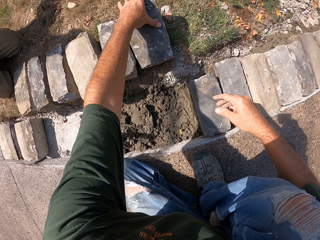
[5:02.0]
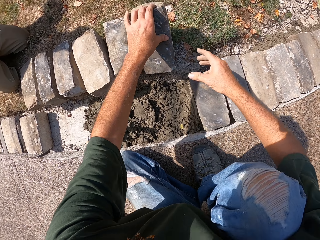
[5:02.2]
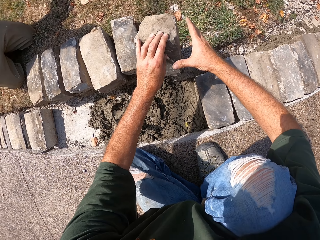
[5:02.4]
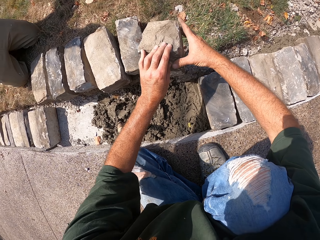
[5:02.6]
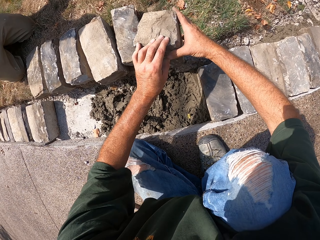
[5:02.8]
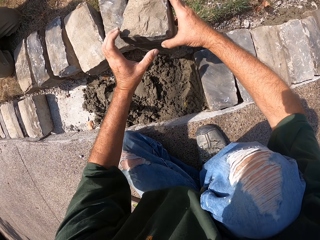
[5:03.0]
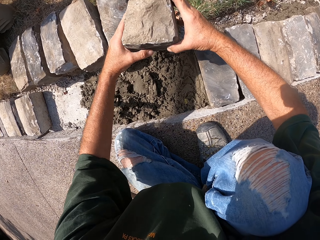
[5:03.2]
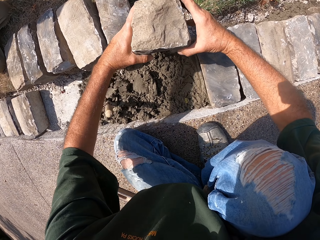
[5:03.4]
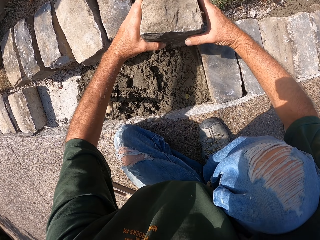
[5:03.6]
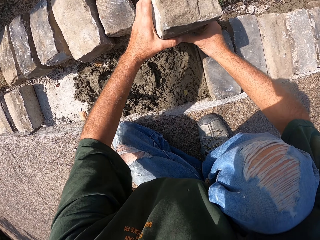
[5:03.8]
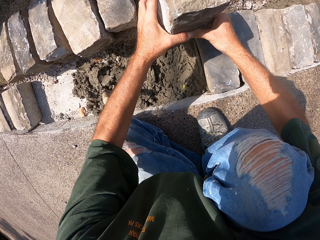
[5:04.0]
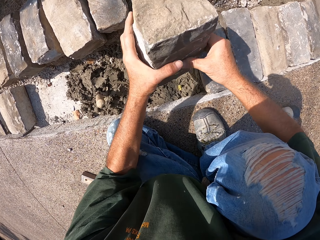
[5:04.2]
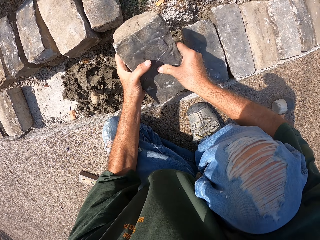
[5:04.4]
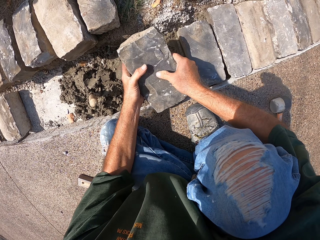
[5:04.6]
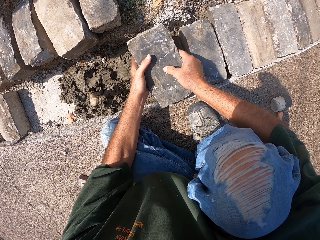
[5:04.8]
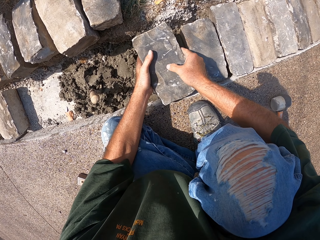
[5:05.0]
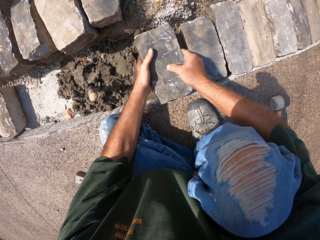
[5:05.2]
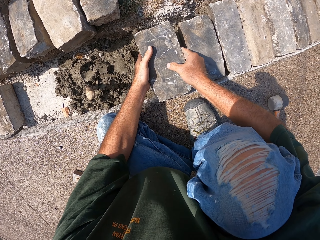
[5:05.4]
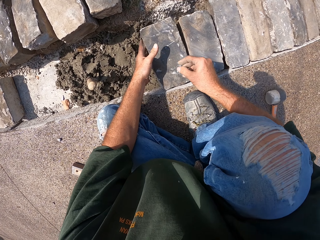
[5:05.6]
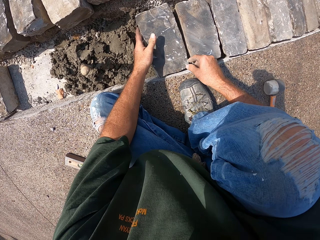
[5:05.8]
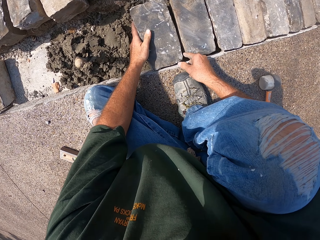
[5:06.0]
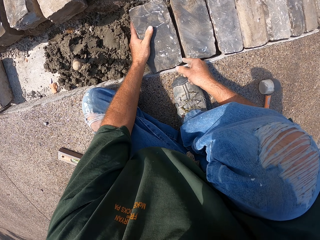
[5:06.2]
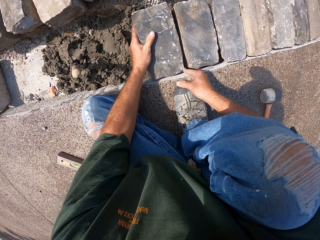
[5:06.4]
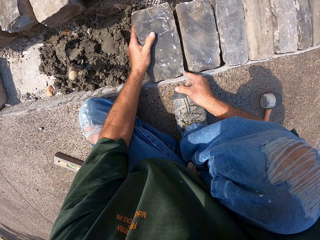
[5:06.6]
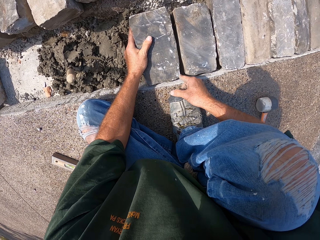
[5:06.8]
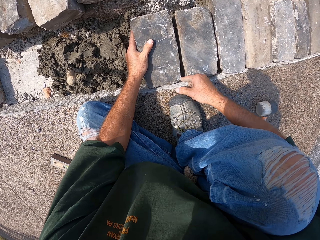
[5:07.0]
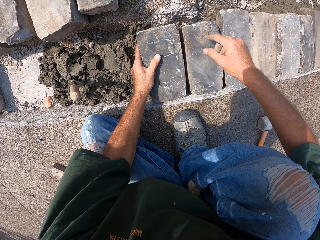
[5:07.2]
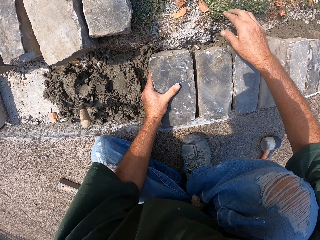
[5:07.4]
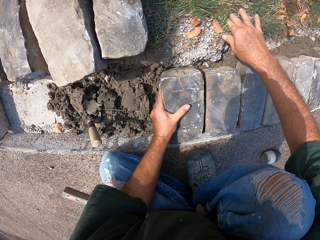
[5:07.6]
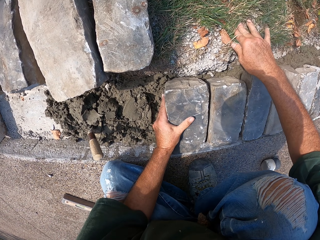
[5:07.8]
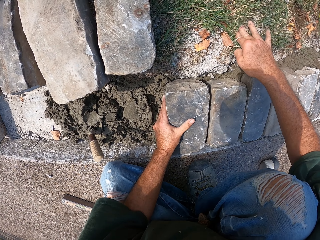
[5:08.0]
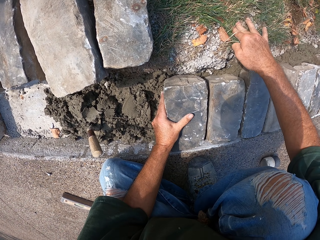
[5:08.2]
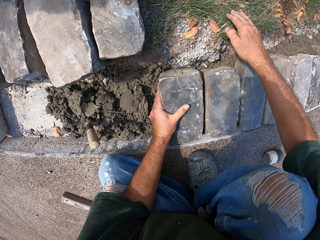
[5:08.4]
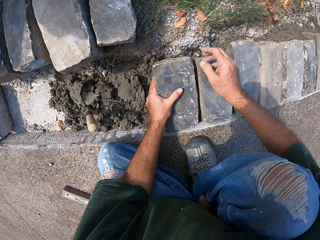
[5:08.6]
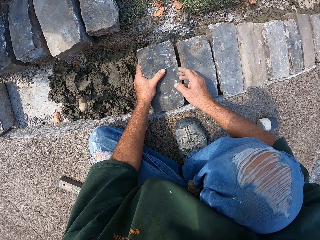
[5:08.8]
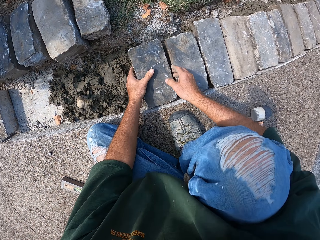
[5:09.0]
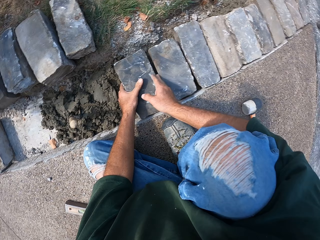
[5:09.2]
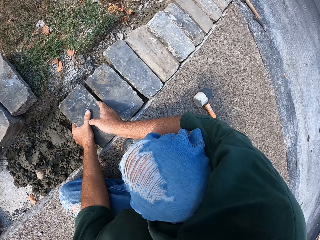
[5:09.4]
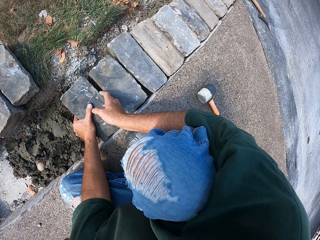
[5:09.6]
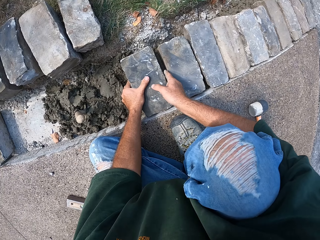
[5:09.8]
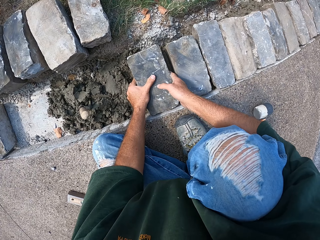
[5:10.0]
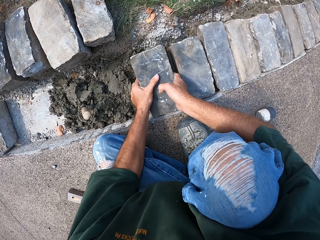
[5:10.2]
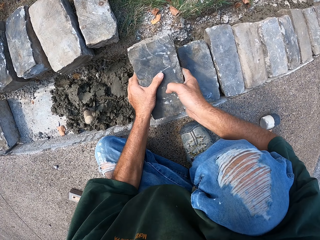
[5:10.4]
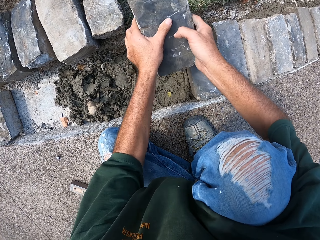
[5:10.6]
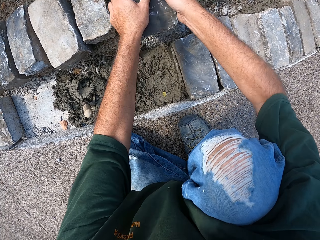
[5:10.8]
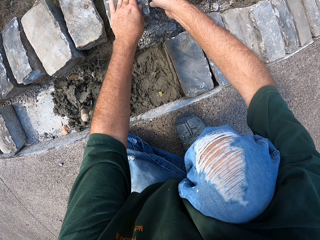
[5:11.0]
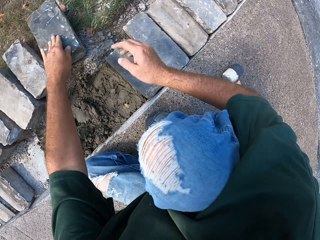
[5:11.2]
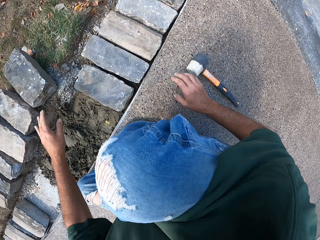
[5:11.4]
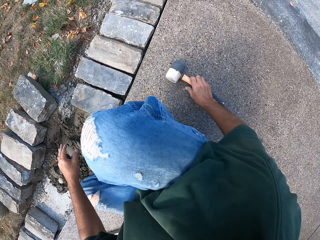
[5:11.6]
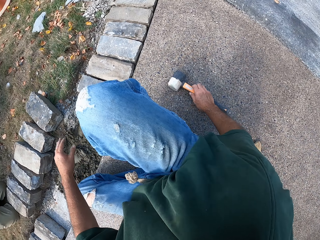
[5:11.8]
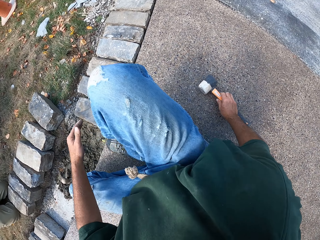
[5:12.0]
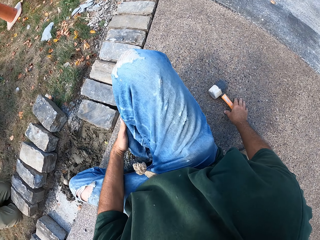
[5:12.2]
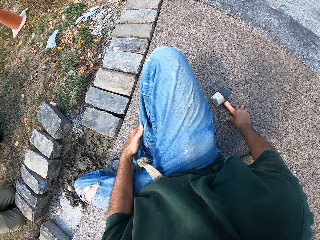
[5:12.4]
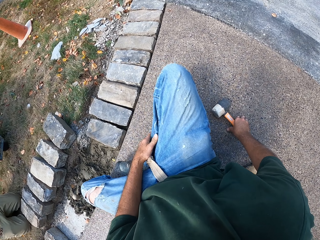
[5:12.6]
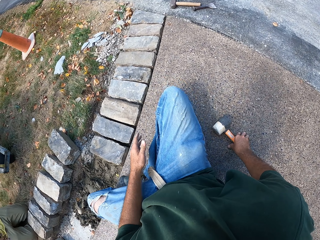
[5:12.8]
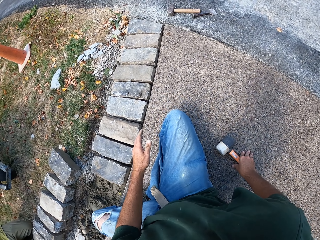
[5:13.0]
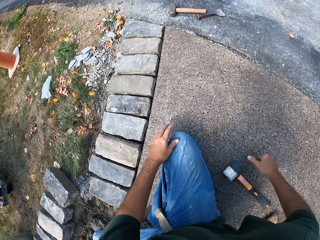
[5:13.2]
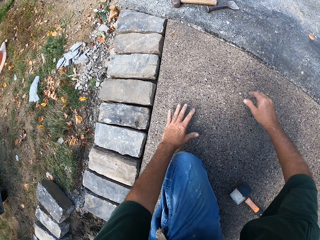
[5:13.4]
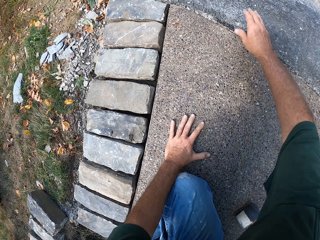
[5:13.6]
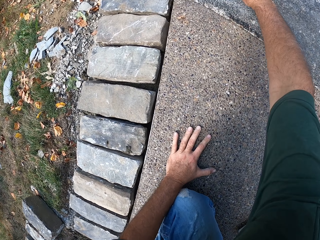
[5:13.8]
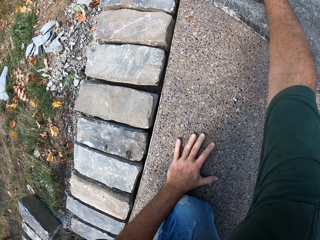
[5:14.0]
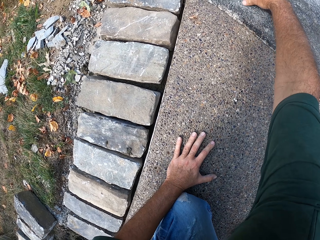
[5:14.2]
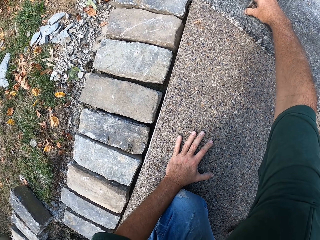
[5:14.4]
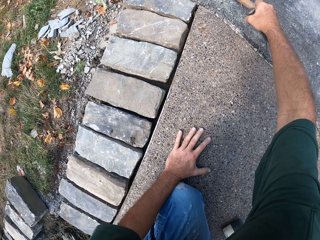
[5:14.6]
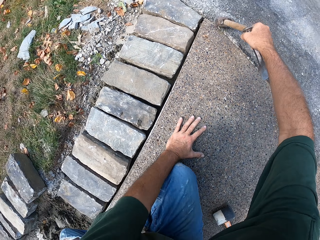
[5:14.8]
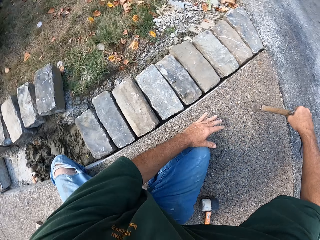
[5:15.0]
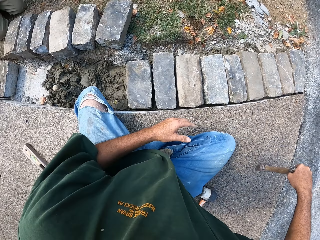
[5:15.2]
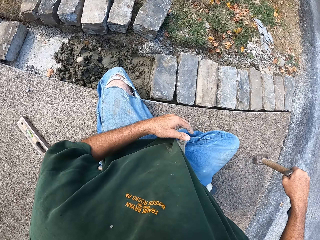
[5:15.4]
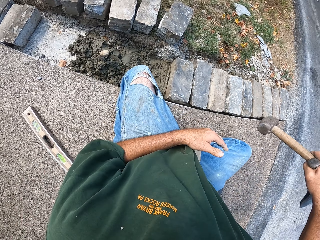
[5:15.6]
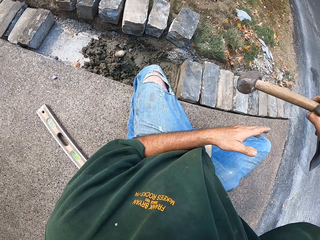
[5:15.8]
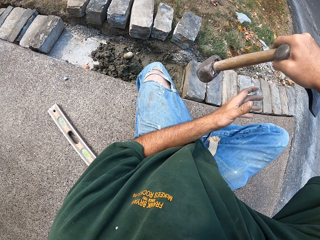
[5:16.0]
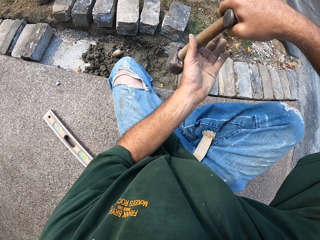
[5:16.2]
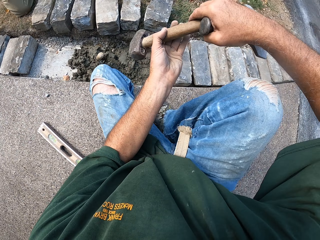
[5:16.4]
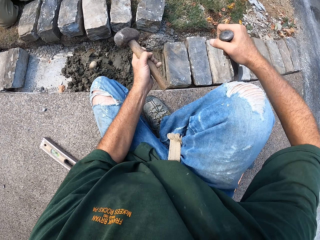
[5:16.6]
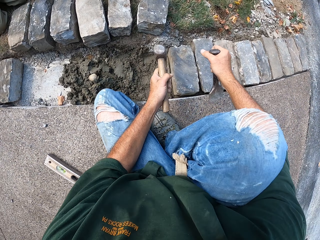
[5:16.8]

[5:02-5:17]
The camera wearer picks up a stone block. They place the stone block on the mortar in the furrow. They put the stone down and remove the stone from the furrow. They put the hammer aside. They pick up the hammer. They pick up a chisel.

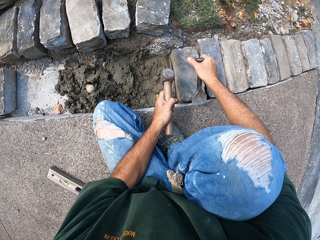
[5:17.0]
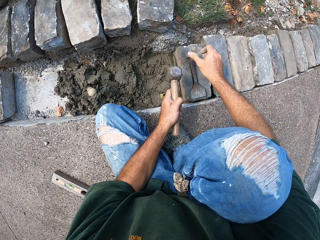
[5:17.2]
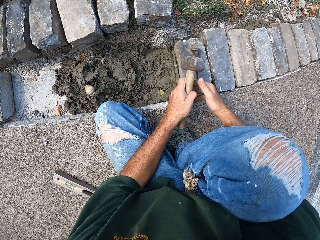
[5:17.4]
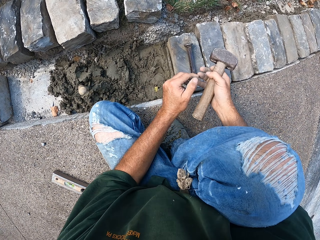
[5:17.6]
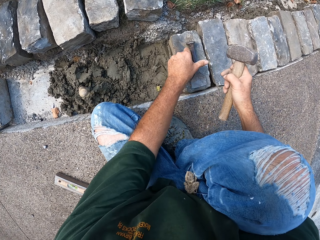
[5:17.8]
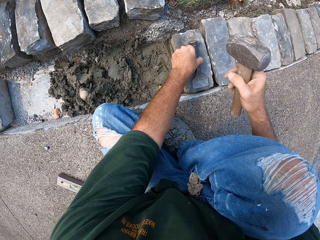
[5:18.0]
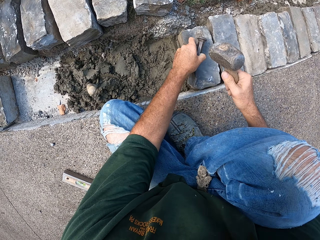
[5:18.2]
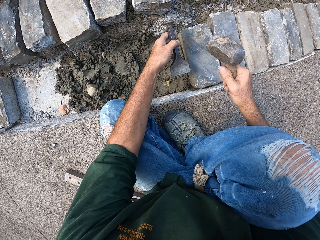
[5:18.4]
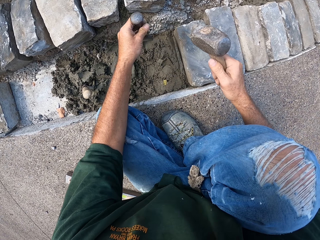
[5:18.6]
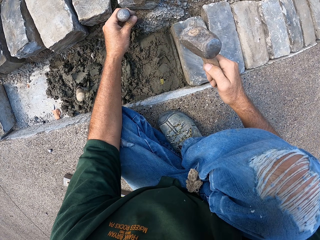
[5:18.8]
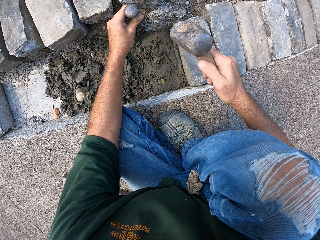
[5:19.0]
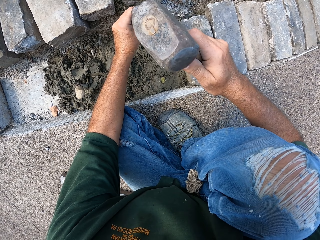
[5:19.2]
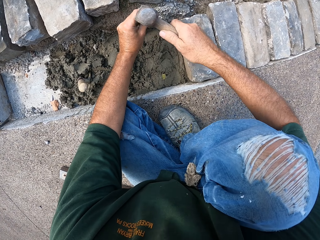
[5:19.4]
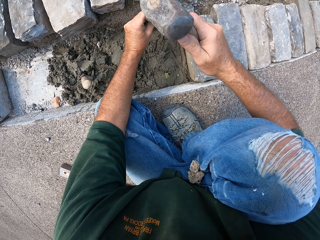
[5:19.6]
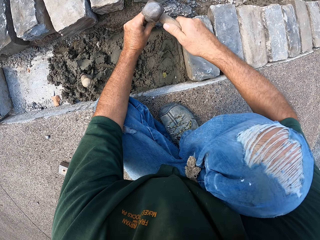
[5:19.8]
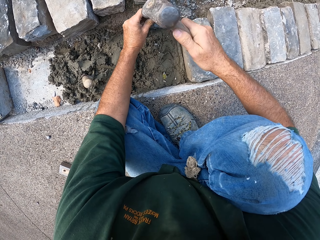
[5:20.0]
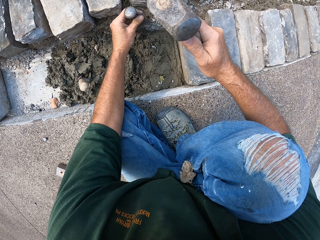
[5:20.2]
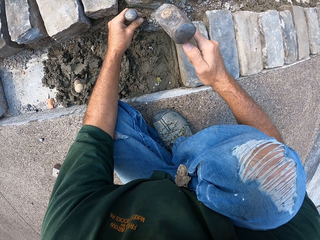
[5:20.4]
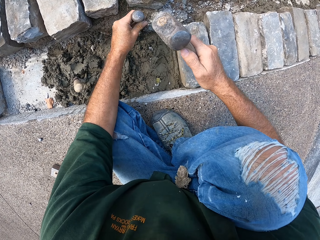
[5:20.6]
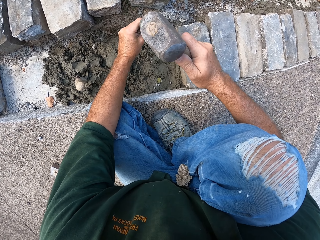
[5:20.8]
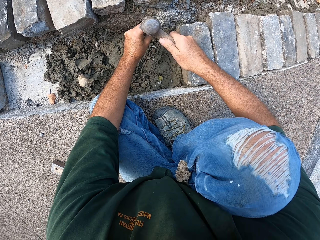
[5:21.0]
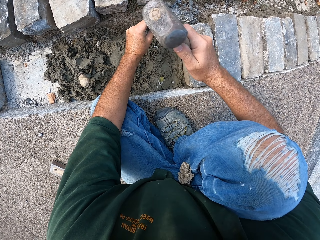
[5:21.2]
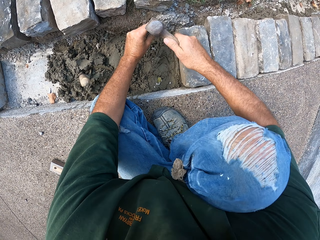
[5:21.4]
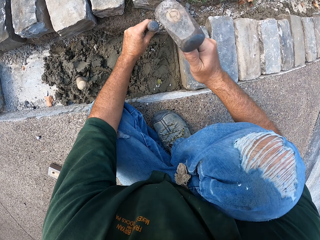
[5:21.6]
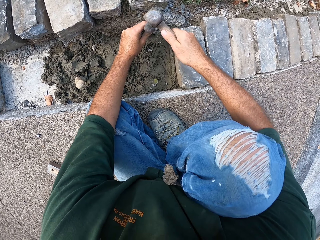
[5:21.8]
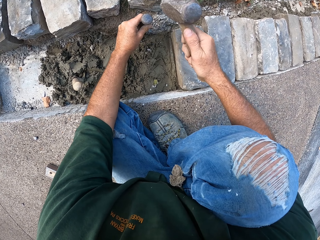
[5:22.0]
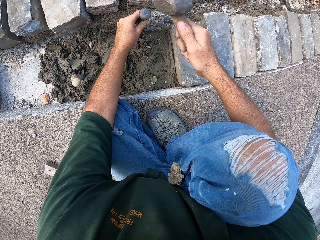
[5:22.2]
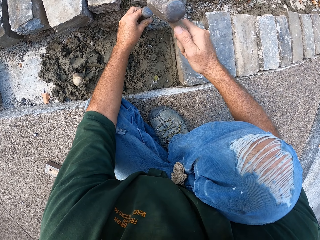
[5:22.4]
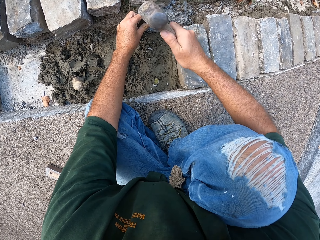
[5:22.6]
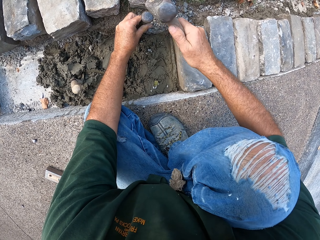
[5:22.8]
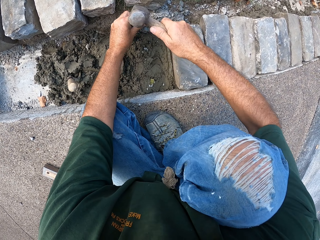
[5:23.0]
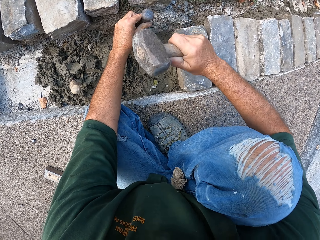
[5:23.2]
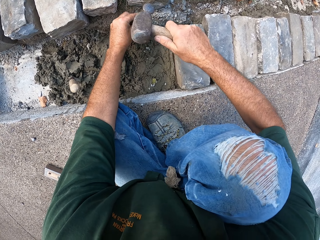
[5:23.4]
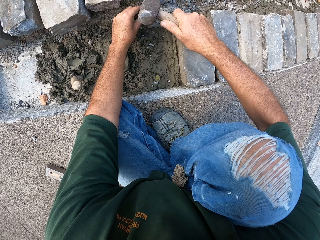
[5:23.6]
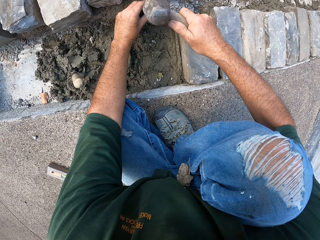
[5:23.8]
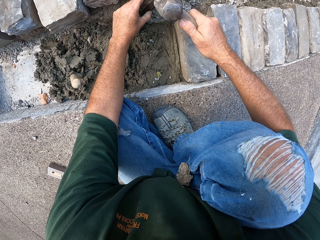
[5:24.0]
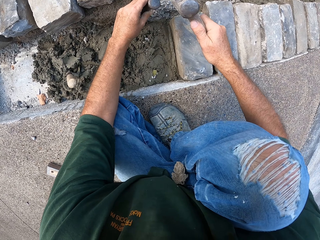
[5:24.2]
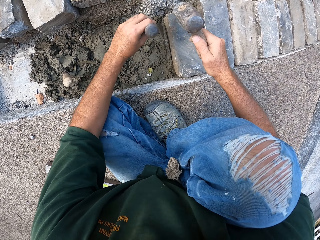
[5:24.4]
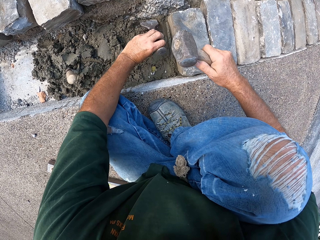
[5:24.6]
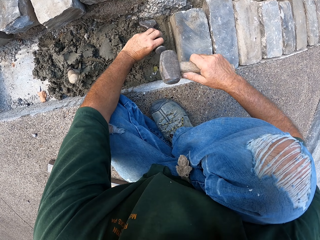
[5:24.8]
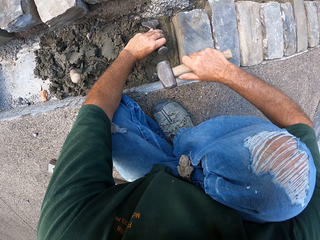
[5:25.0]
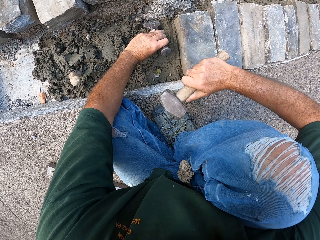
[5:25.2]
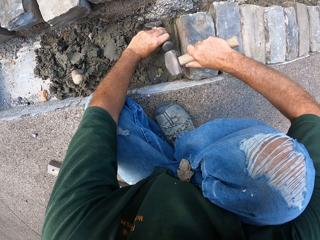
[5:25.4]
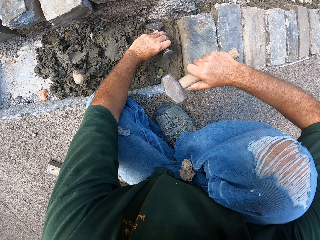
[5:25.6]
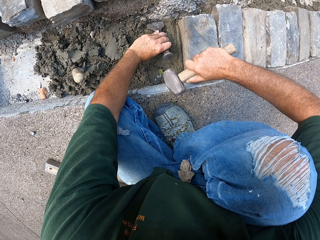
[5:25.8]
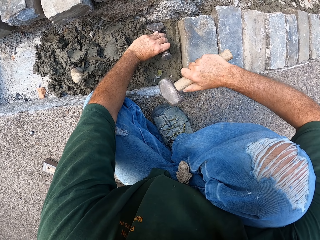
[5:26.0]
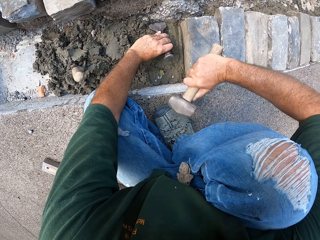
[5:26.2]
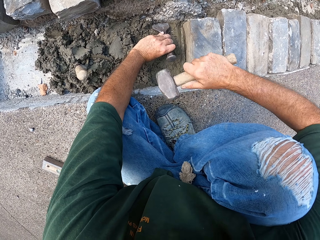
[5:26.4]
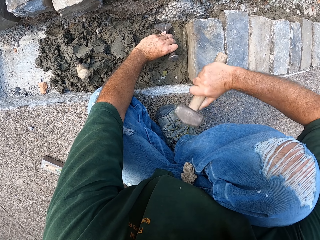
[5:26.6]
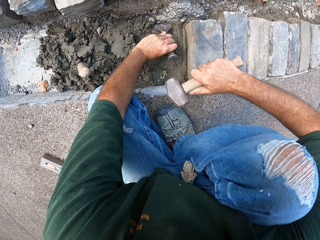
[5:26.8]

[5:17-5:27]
The camera wearer puts the chisel on the stone. They expand the furrow with the chisel. They hit the chisel with a hammer.
